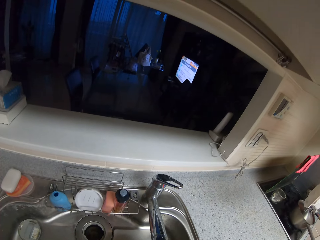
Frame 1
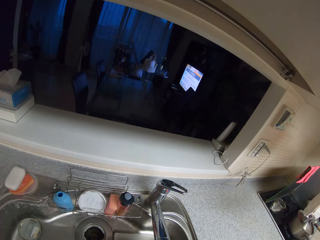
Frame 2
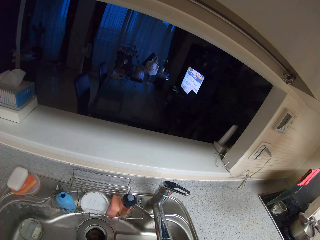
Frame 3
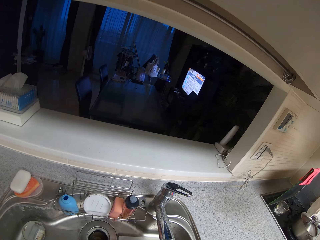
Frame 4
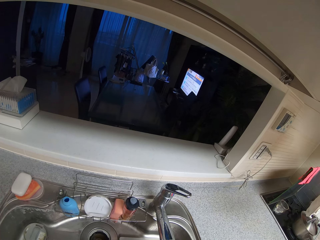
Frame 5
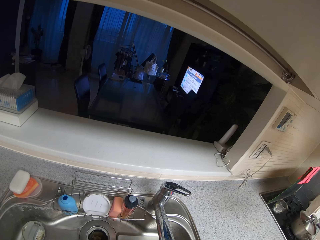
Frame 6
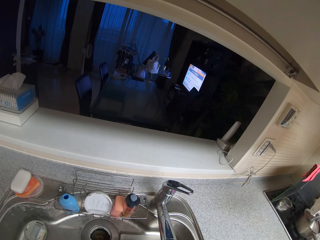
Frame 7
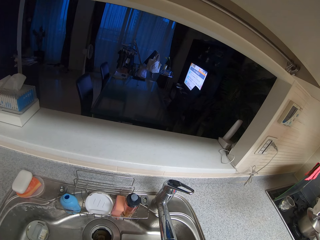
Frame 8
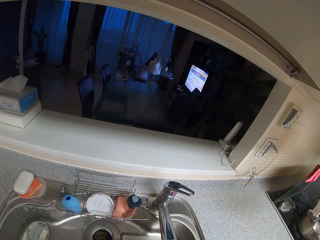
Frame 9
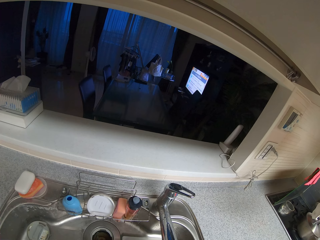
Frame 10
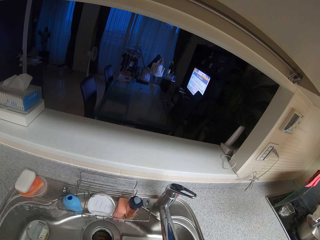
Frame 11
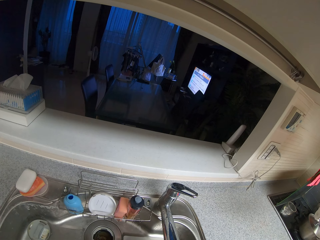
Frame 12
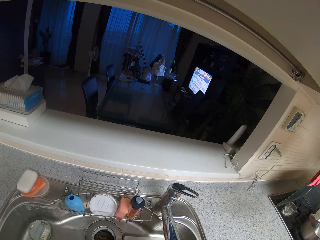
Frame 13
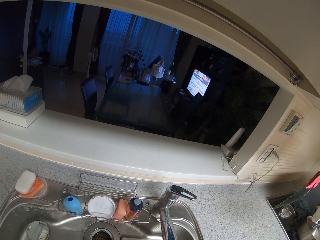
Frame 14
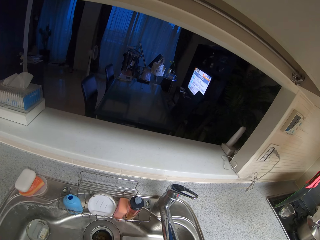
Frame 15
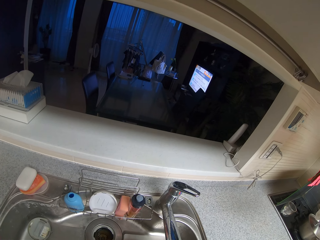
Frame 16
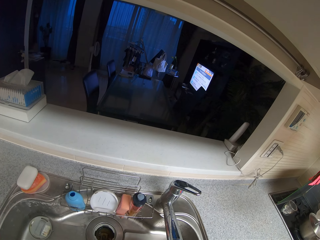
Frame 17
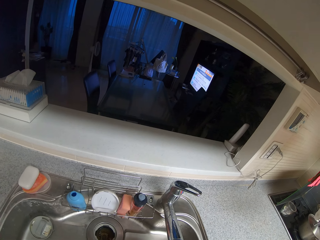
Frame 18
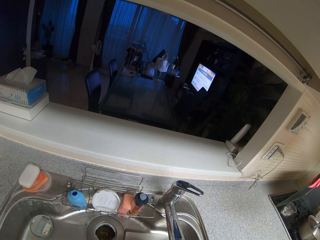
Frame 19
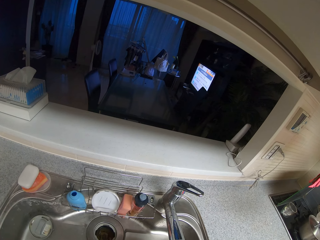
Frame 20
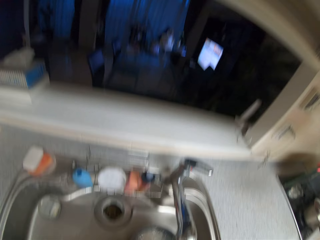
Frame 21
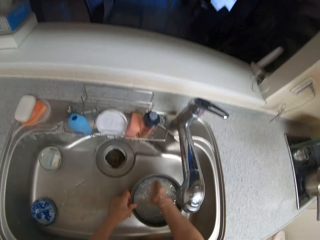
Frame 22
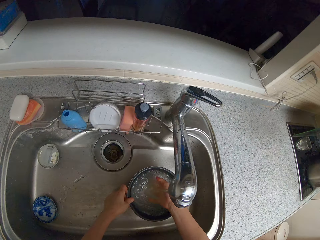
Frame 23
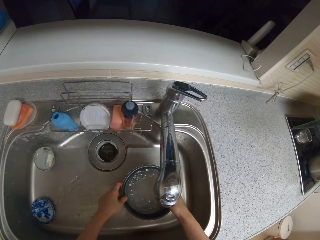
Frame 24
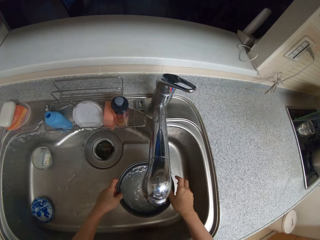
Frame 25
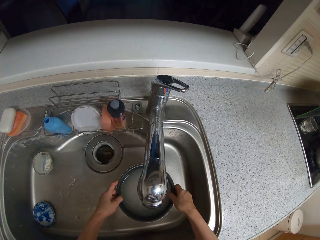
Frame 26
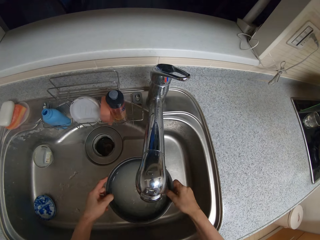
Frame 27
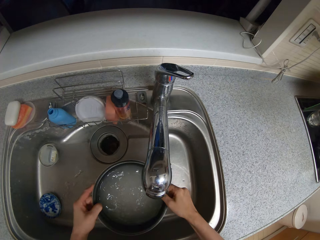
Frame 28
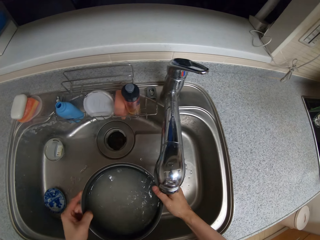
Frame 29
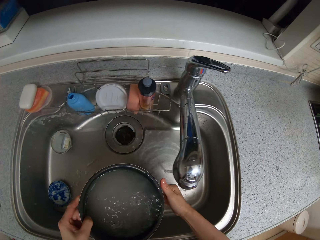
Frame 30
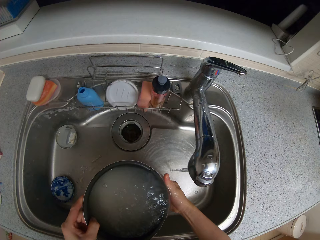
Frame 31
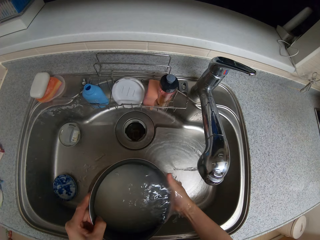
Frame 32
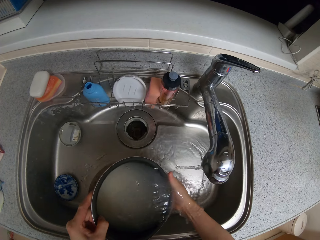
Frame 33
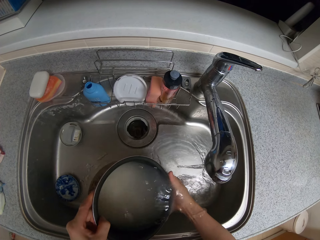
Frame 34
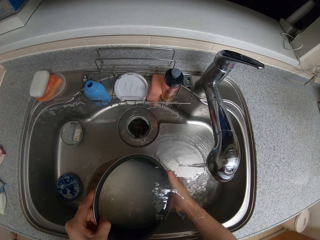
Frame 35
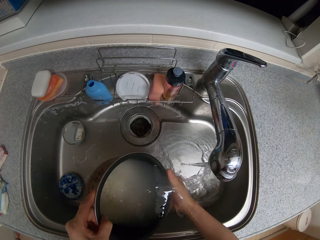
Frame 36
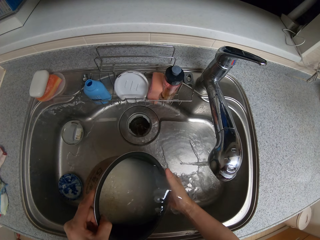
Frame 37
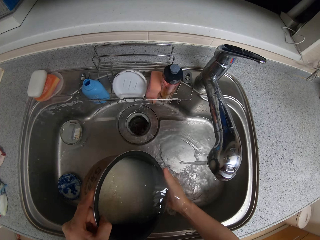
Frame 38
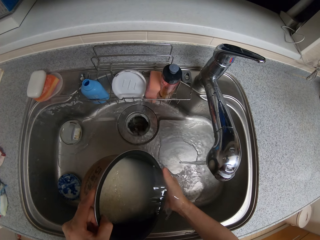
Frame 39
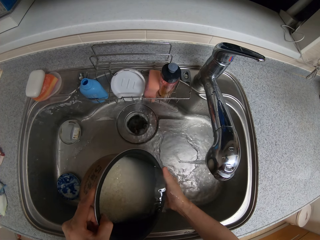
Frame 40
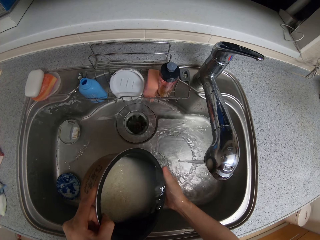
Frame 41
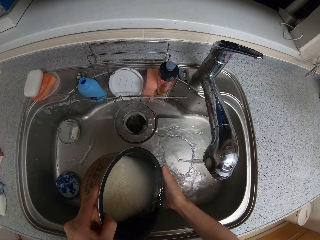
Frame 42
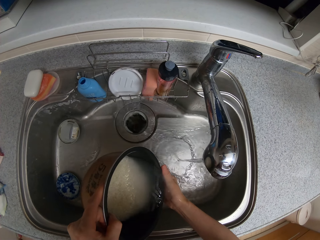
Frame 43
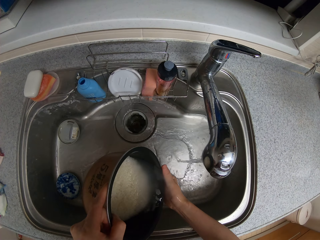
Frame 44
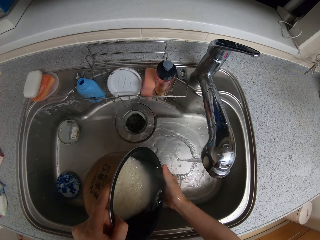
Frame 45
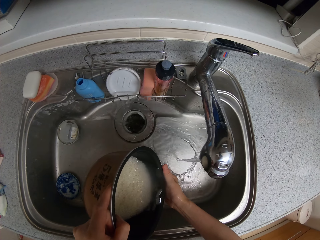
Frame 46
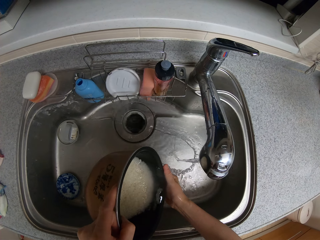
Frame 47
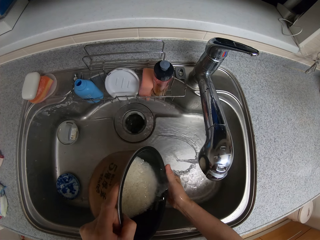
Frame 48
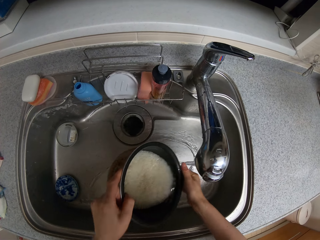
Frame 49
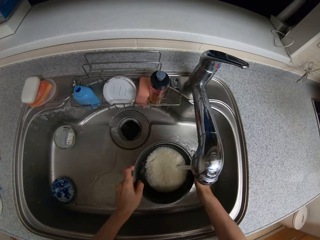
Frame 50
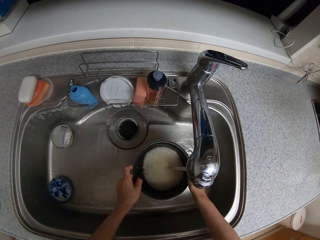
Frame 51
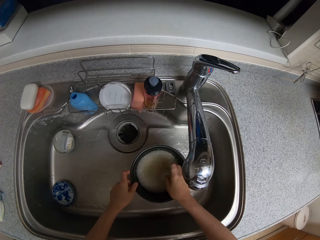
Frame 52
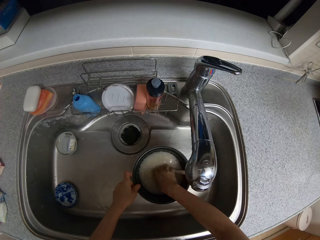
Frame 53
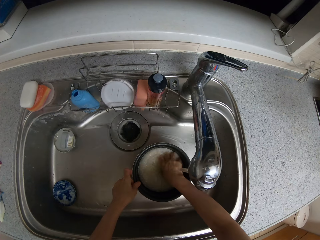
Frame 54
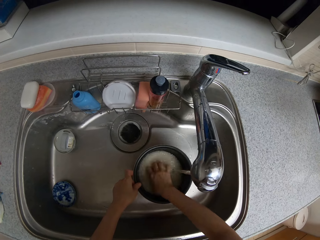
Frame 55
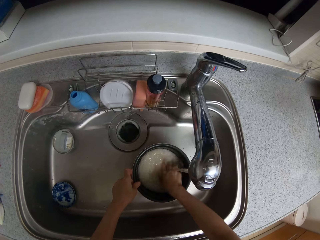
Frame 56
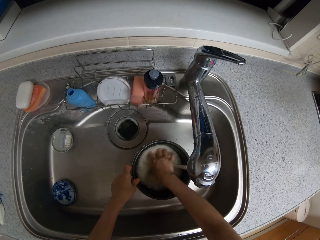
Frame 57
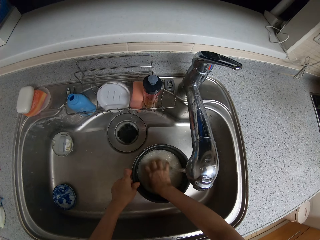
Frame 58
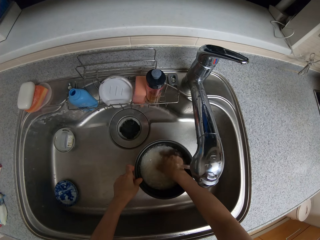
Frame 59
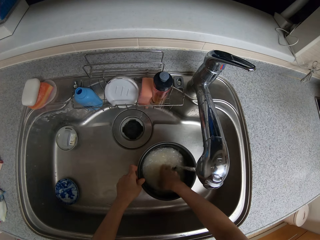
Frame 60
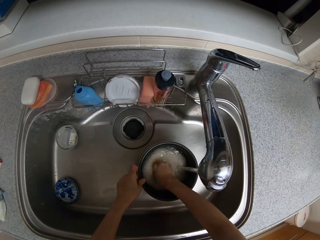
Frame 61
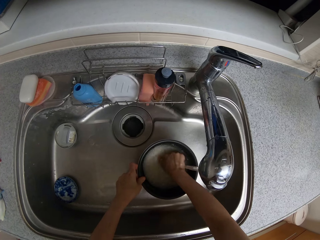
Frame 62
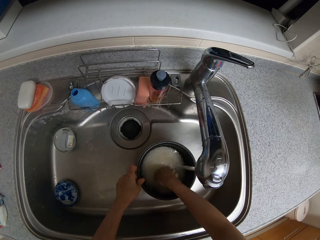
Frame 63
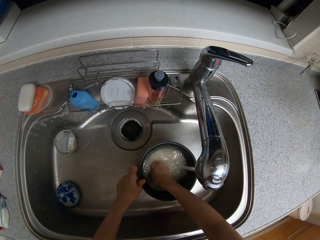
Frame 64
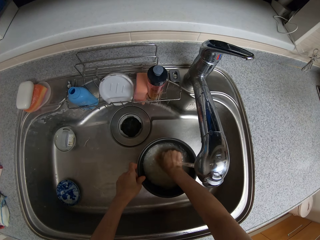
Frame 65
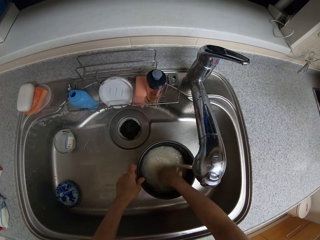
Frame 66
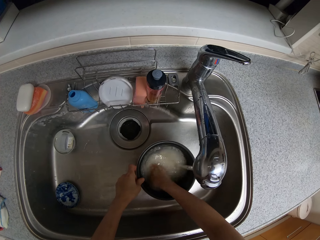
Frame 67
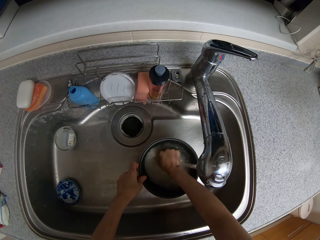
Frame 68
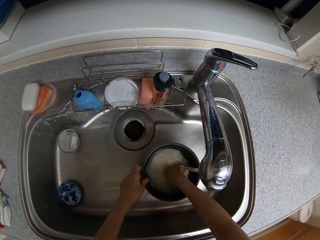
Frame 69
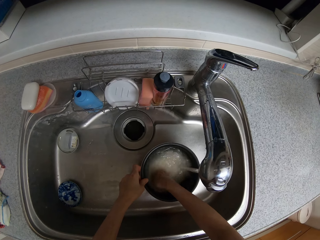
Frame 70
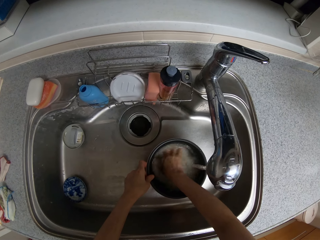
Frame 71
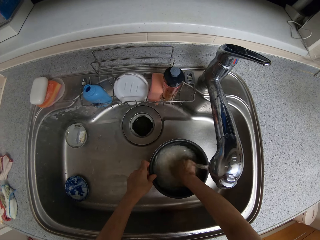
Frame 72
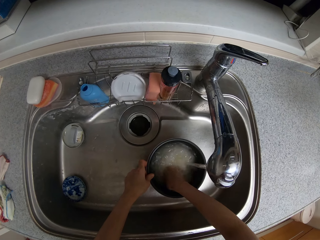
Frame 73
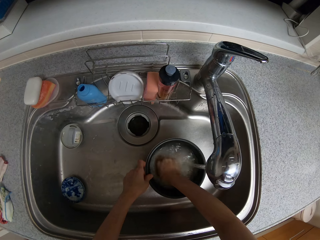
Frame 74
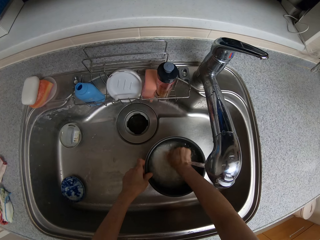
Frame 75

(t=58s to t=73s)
The camera wearer picks up the bowl of rice with both hands. They pour water from the bowl of rice into a sink using both hands. They drop the bowl of rice in the sink using both hands. They wash the rice in the bowl using their right hand.

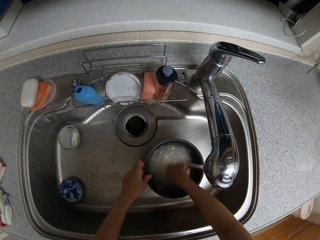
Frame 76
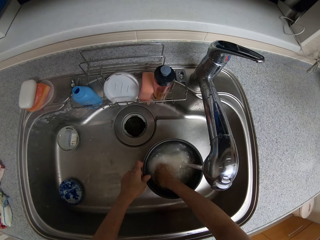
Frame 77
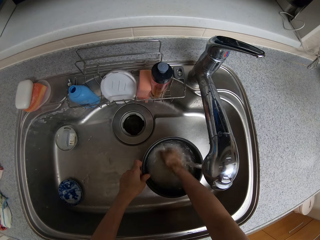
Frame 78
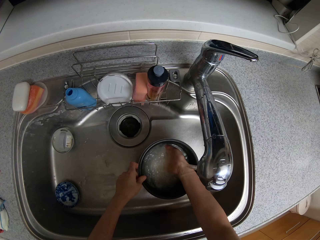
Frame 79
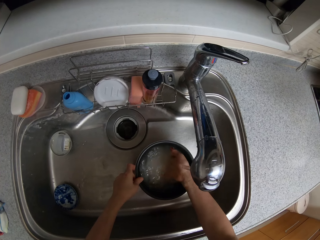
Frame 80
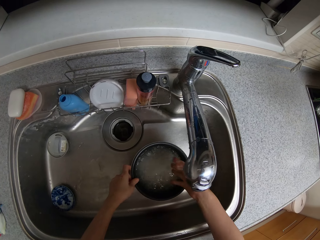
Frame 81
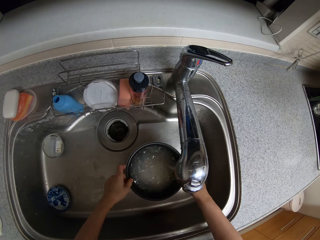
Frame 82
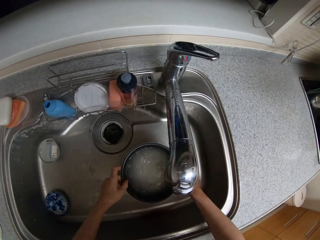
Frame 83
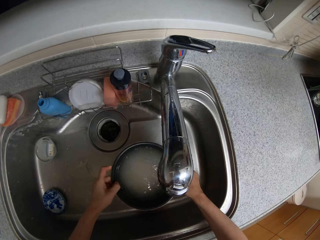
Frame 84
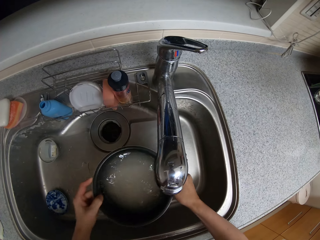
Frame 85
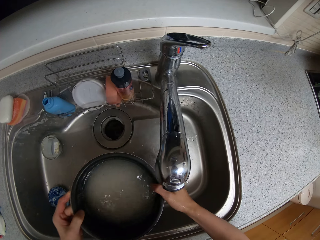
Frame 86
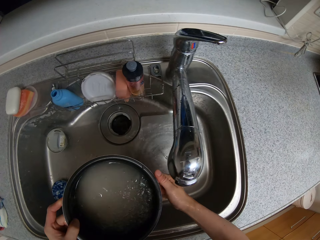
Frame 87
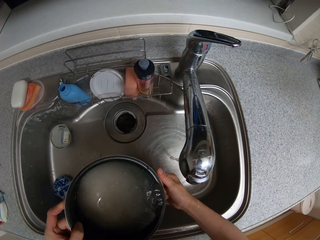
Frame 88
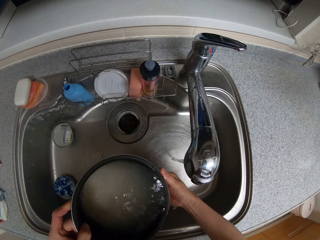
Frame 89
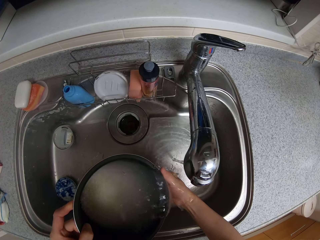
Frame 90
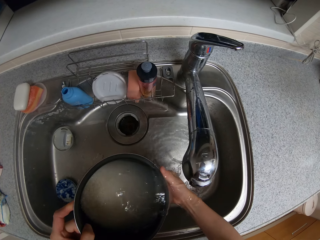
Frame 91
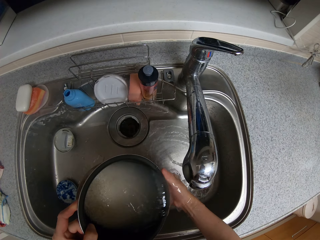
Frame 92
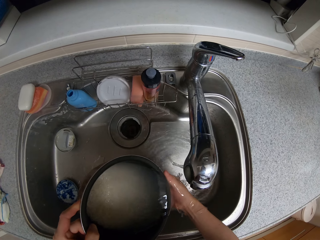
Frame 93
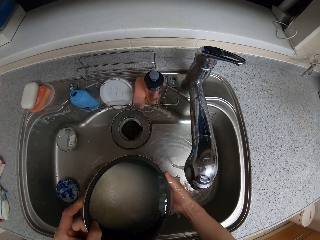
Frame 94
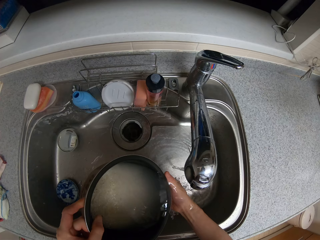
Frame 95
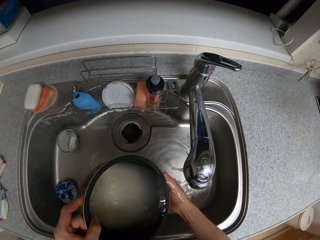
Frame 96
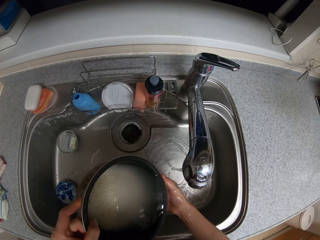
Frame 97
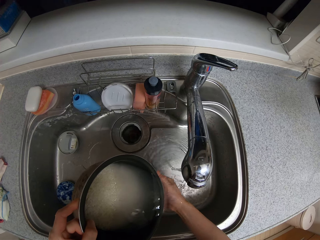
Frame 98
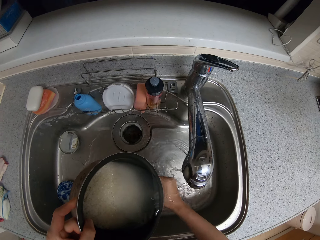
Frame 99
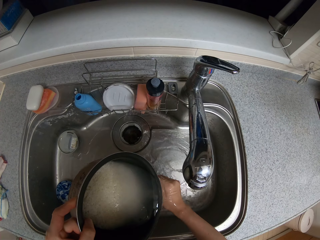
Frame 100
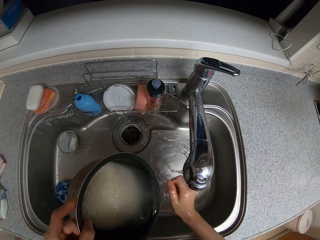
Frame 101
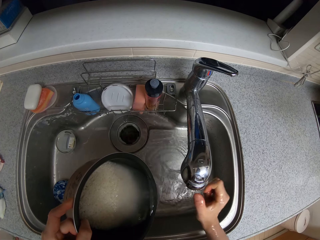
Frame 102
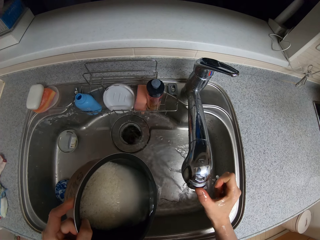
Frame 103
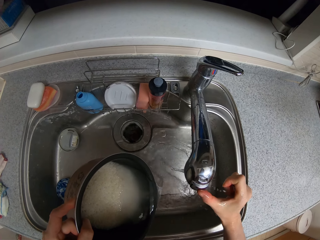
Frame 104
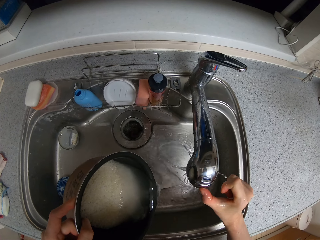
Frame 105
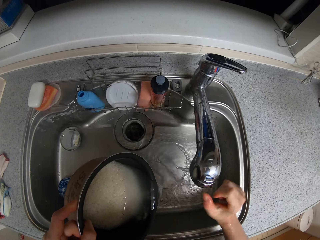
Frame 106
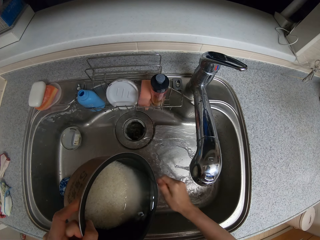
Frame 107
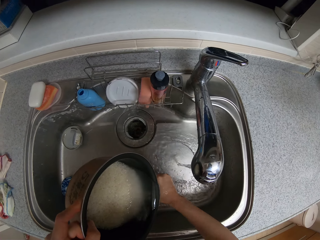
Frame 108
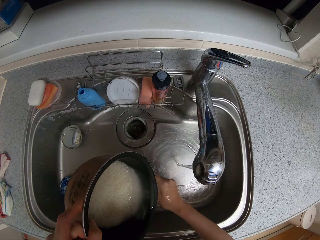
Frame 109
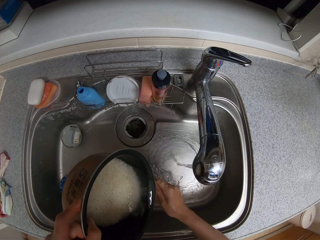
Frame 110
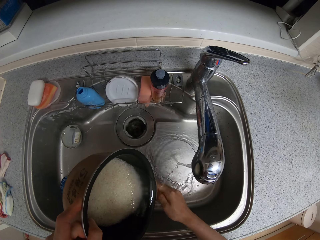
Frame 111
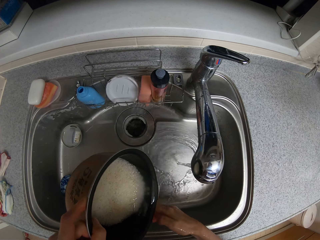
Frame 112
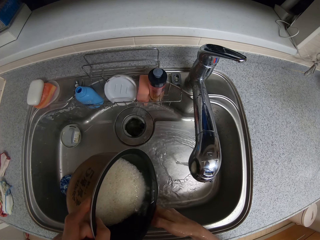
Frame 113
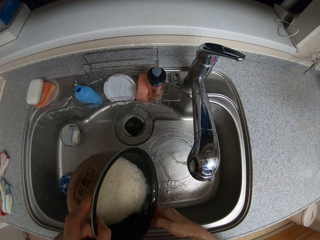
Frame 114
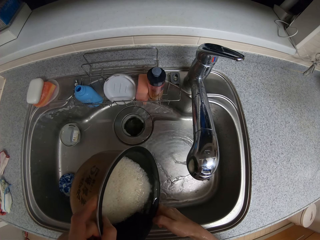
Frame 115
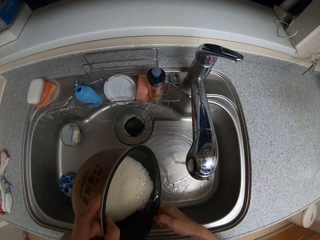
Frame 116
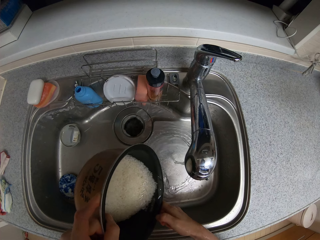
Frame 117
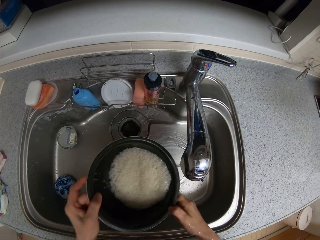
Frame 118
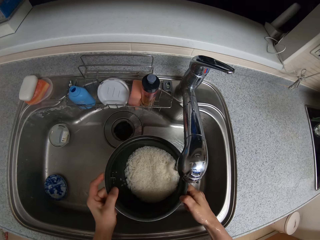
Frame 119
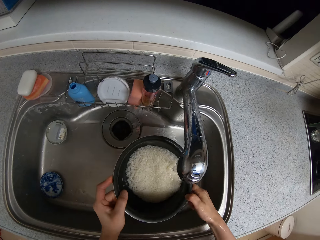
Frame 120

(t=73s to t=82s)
The camera wearer picks up the bowl of rice with both hands. They pour water from the bowl of rice into a sink using both hands. They reduce the amount of running water. They touch a tap with their right thumb.
